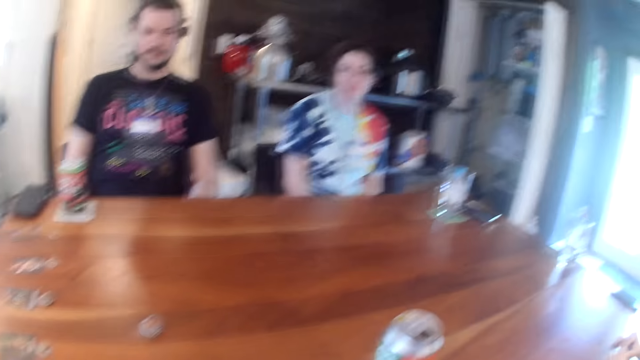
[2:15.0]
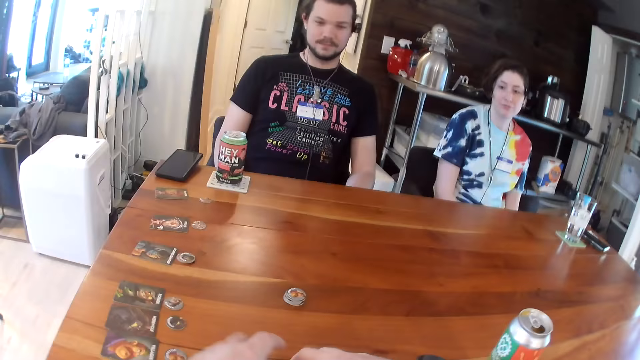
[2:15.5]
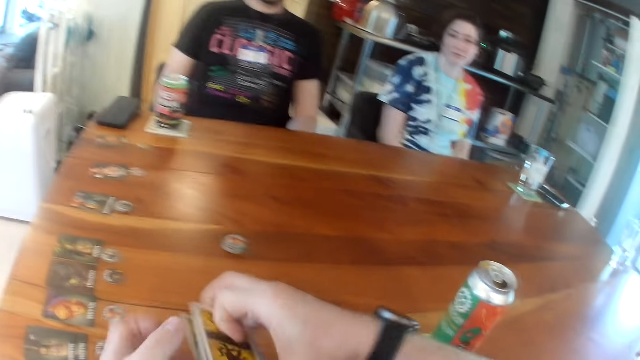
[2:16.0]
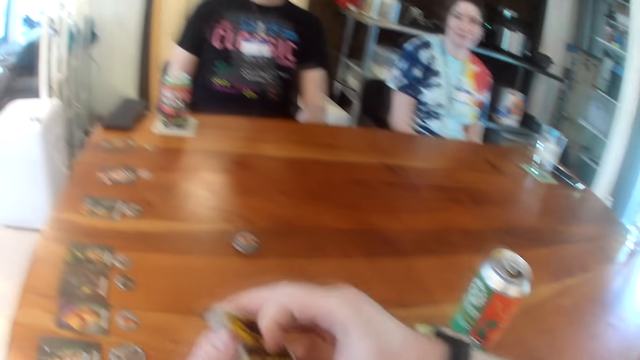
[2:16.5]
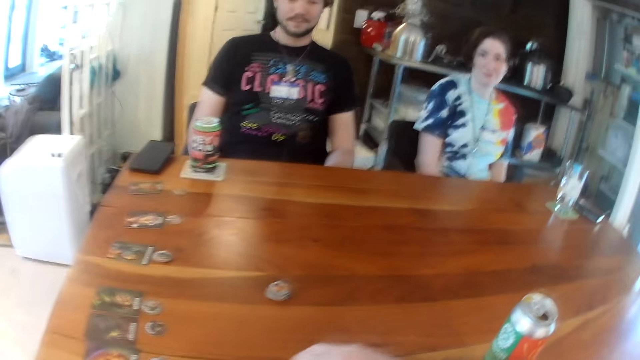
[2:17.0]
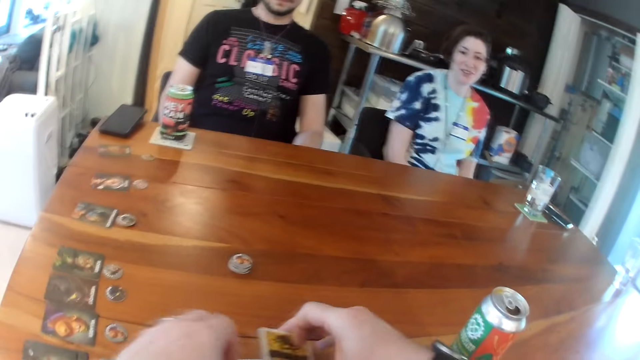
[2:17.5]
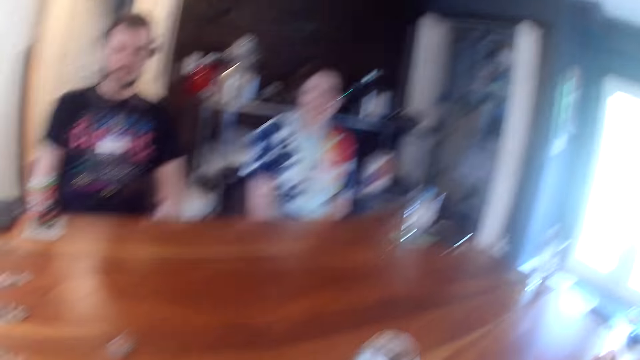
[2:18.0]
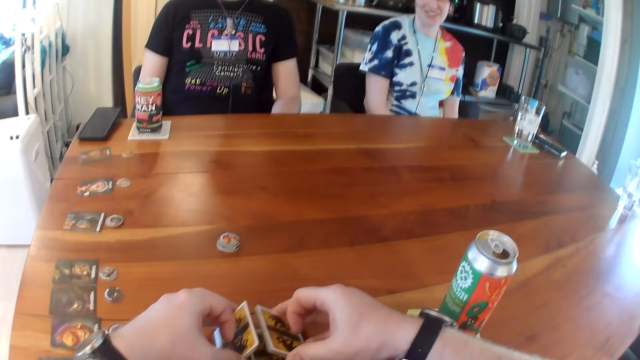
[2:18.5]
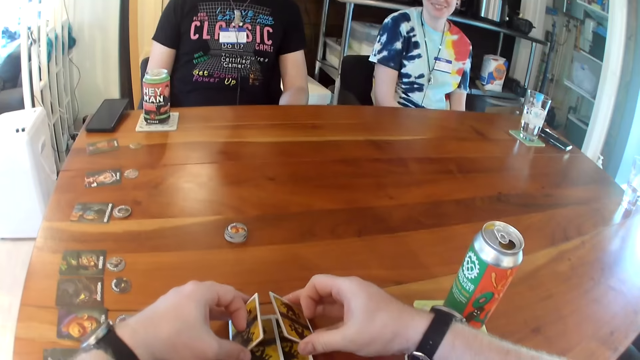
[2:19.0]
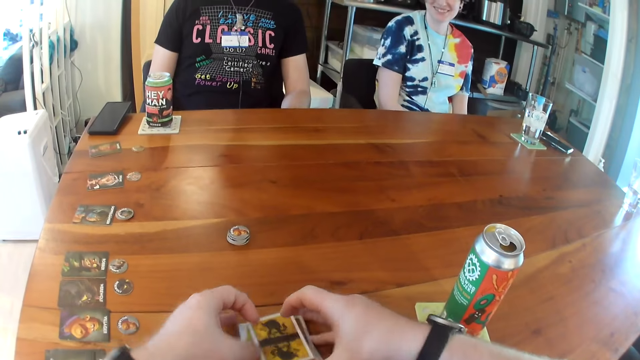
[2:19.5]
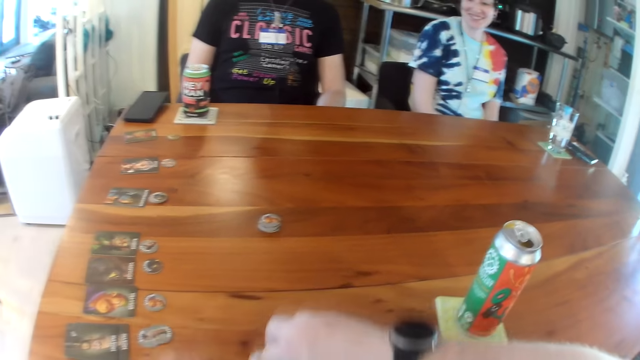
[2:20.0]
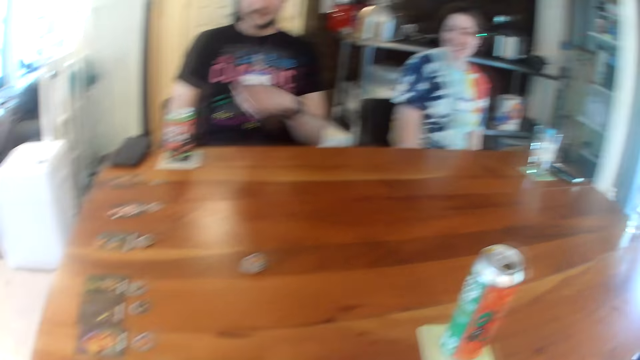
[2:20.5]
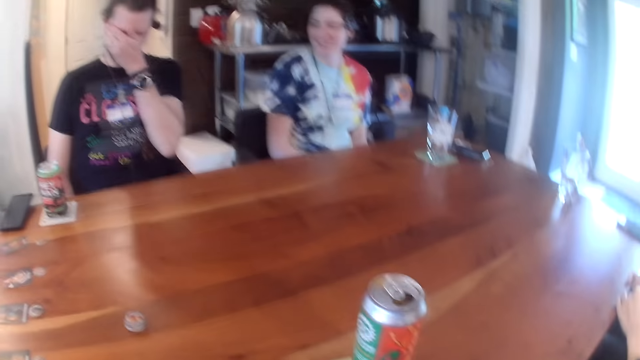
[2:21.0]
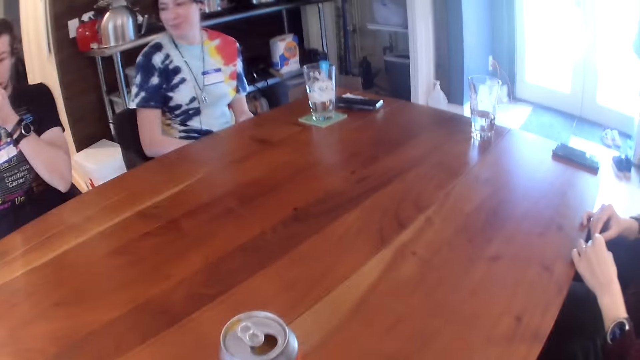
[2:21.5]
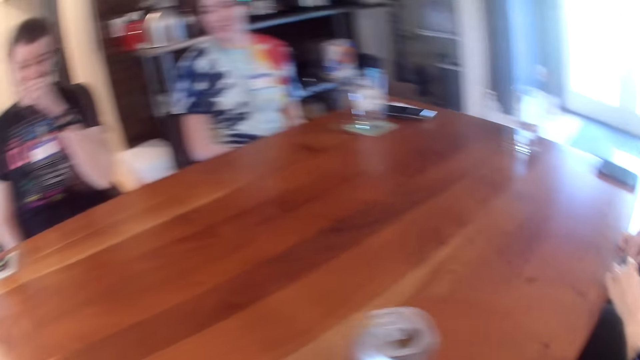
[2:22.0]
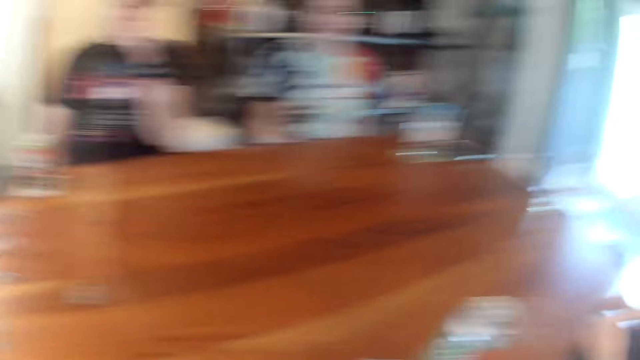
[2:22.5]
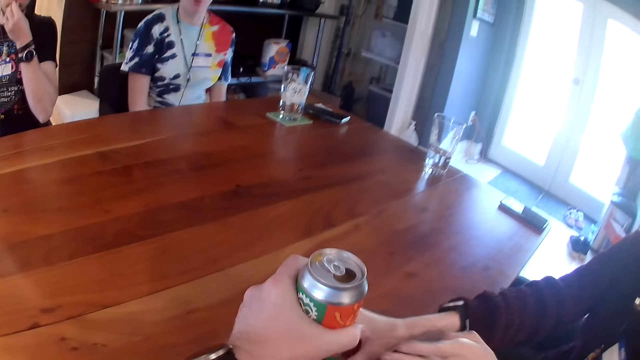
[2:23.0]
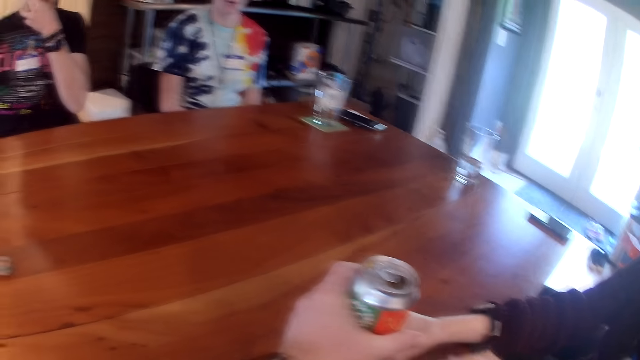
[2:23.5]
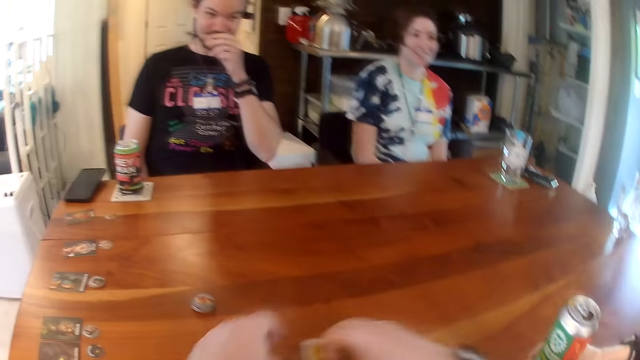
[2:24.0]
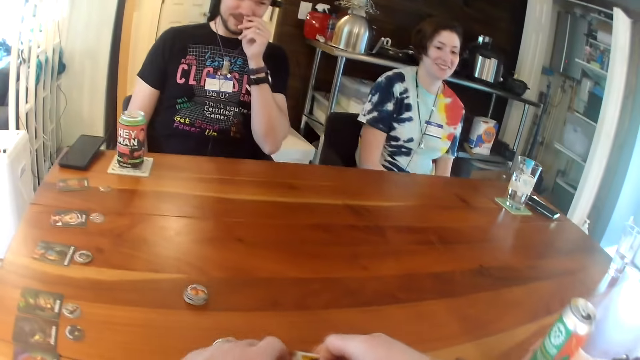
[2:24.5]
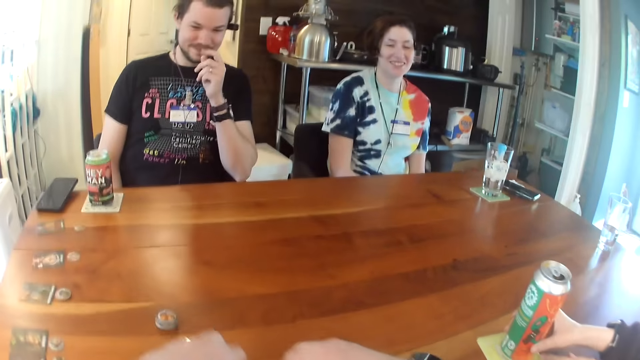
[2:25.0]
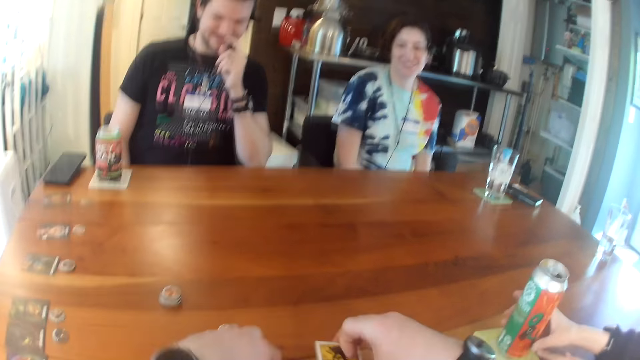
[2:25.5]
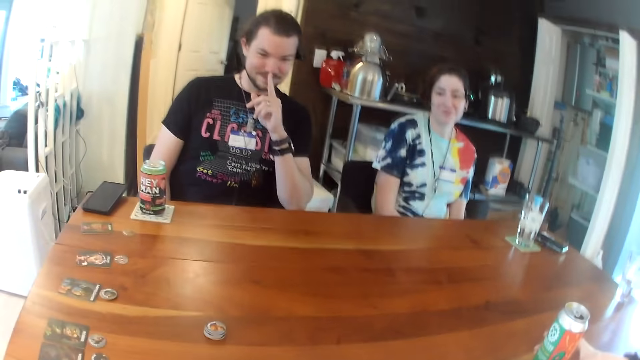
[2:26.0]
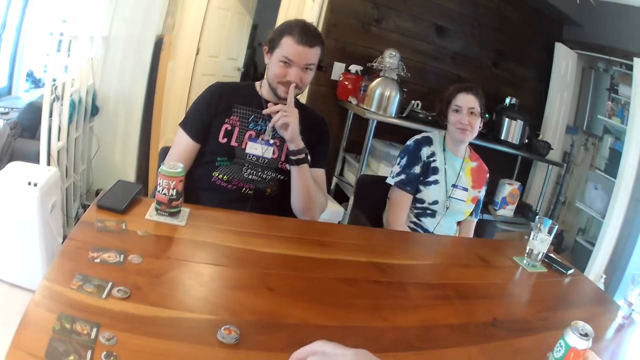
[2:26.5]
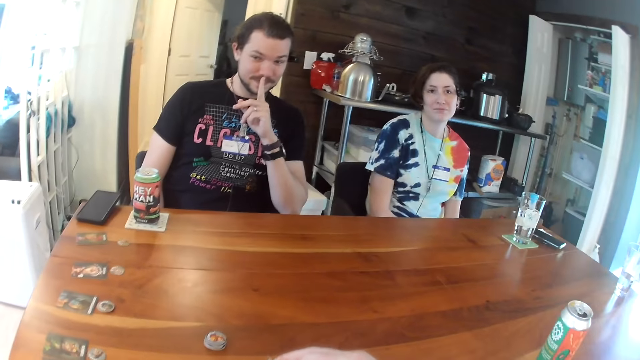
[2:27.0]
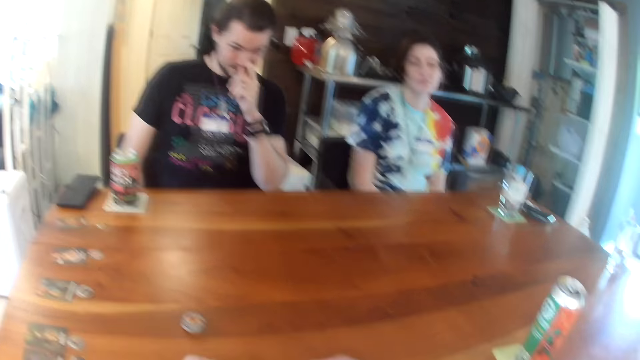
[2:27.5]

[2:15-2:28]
The camera wearer takes the card from the table with his right hand. He holds the cards with both hands. He places the cards in both his hands on the table. He takes cards from the cards with his right hand. He shuffles the cards with both hands. He moves the cards on the table with his right hand. The man rubs his face with his left hand. The camera wearer moves the can on the table with his left hand. He holds the can with his left hand. A woman holds the can with her right hand. The camera wearer holds a card with his right hand. He shuffles the cards on the table with both hands. The woman moves the can on the table.

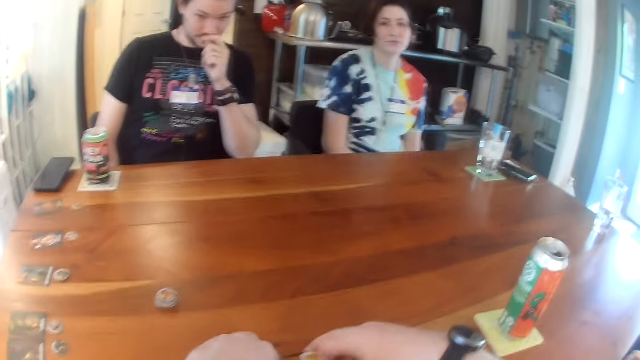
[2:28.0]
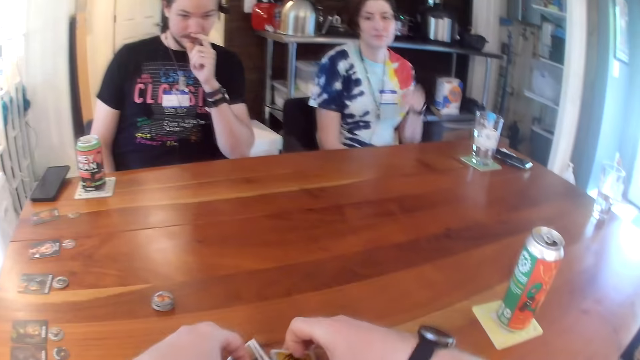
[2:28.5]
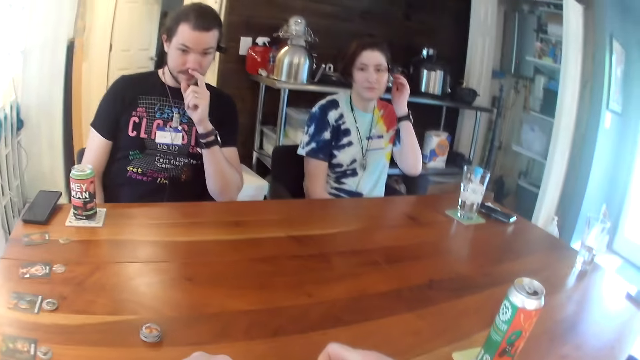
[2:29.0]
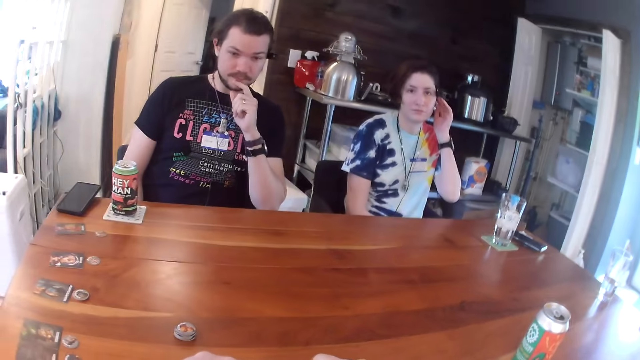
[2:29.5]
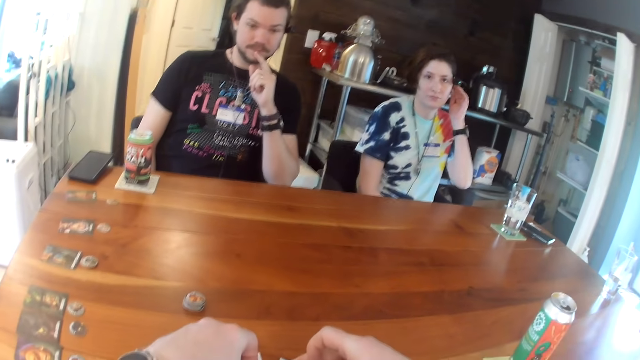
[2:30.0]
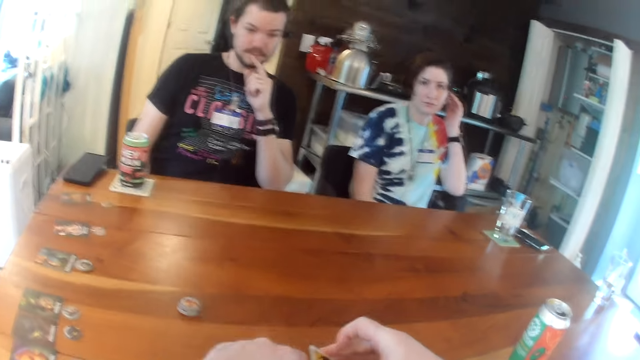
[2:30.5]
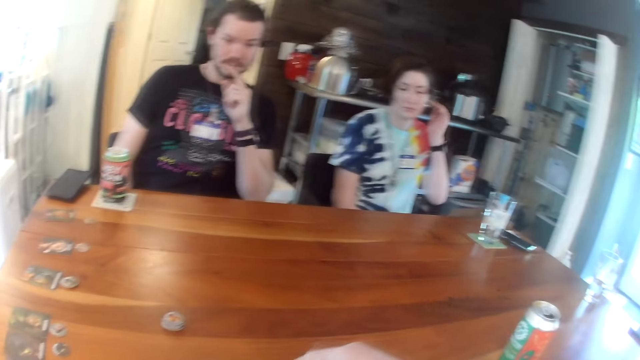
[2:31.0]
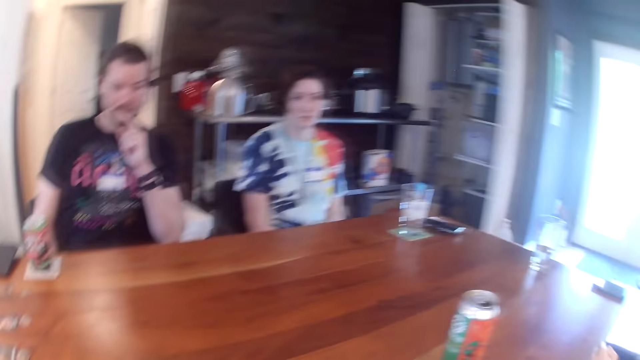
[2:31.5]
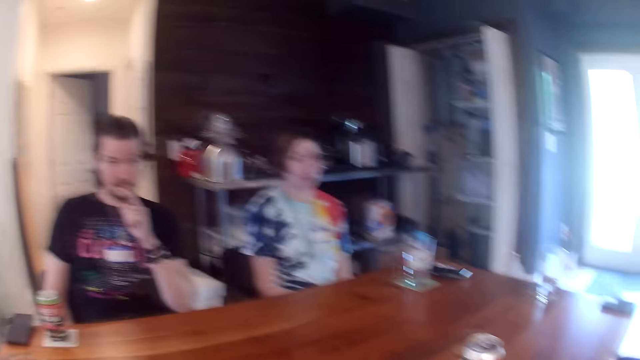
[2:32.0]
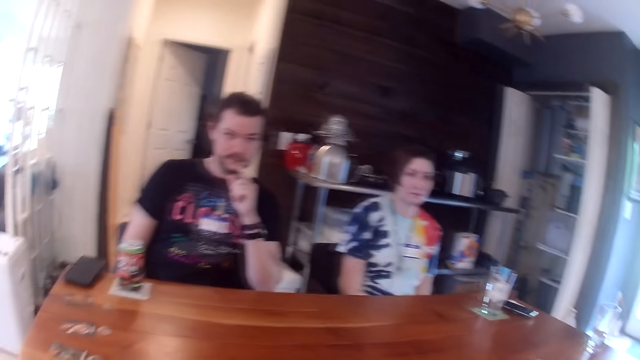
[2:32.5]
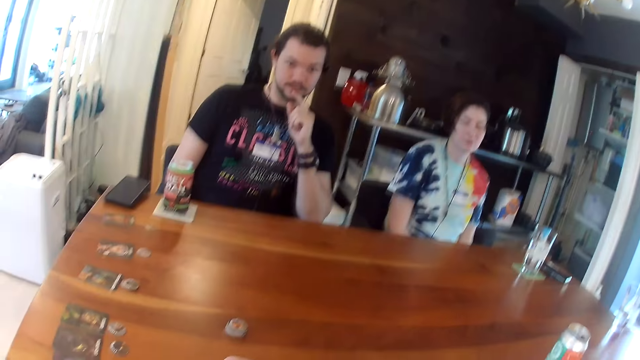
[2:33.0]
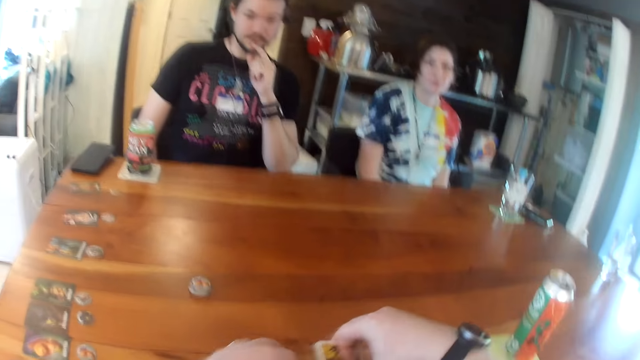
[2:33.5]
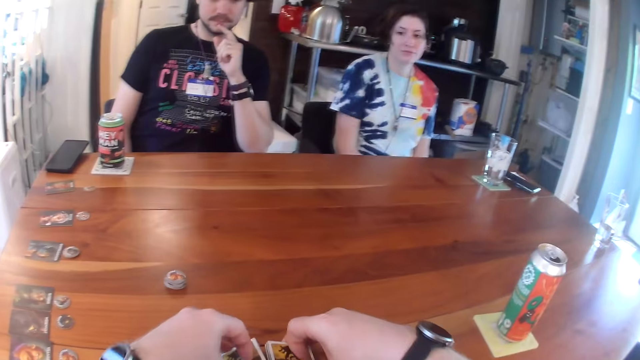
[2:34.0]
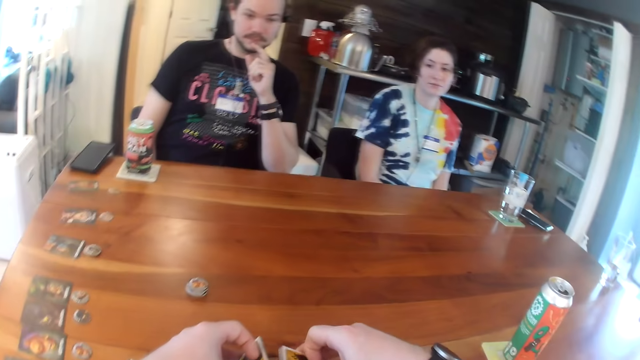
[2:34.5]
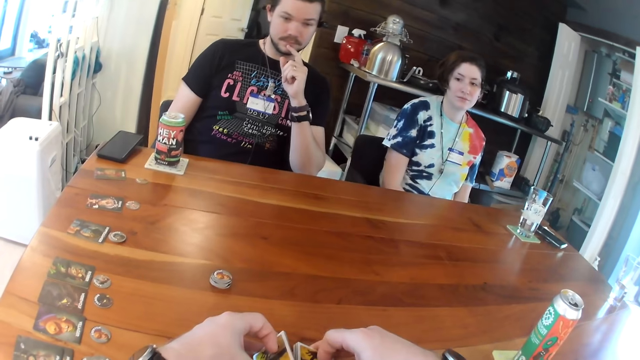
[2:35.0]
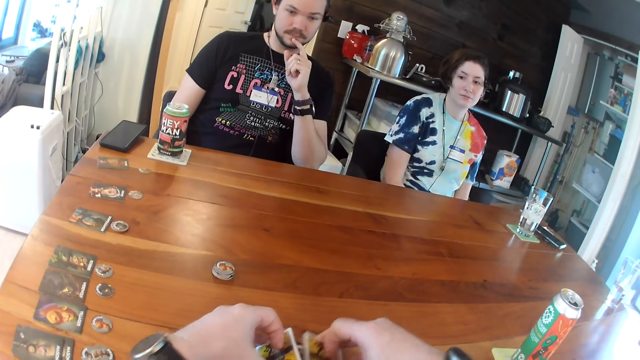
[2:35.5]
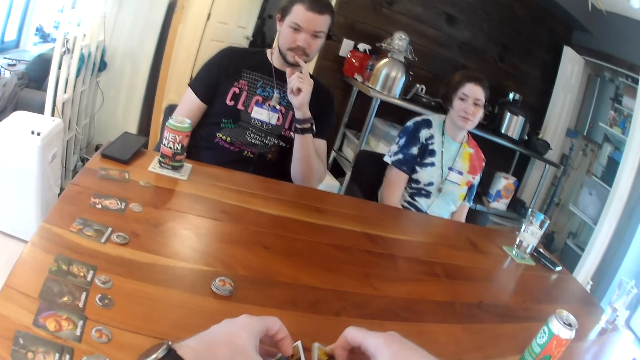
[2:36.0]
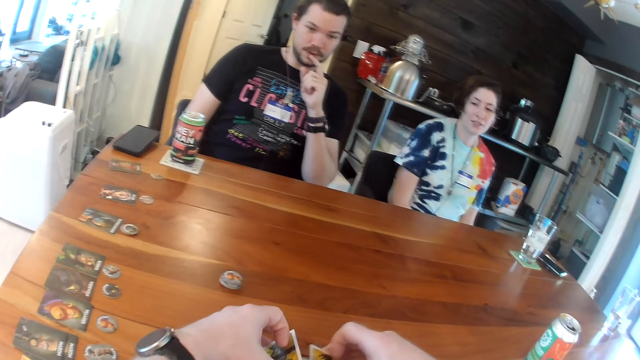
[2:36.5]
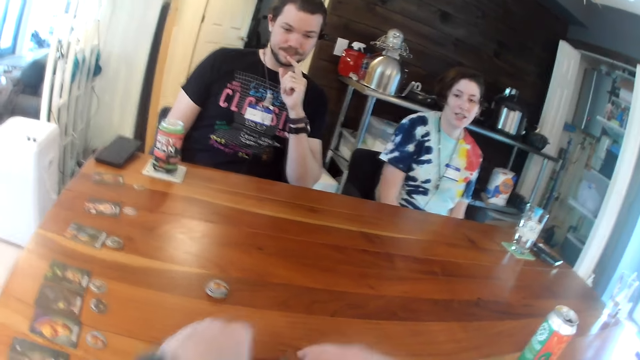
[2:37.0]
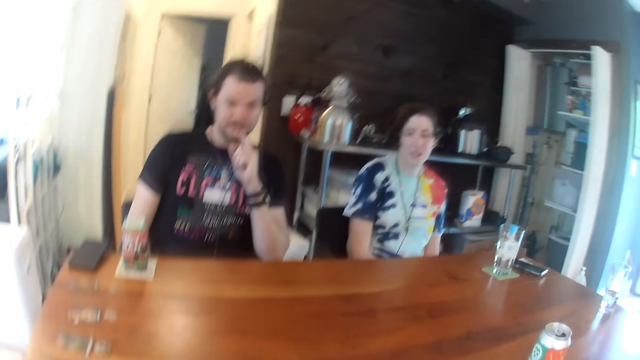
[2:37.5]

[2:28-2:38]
The woman adjusts her camera with her left hand.
